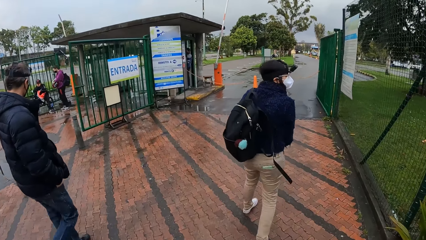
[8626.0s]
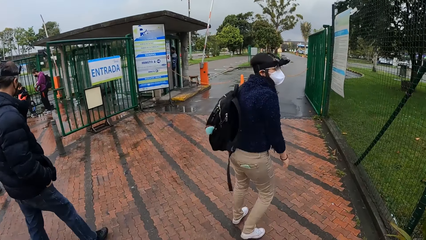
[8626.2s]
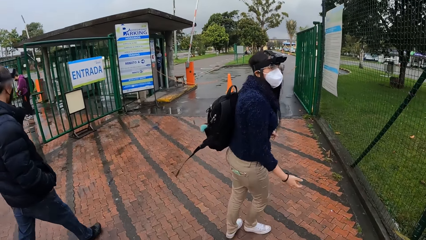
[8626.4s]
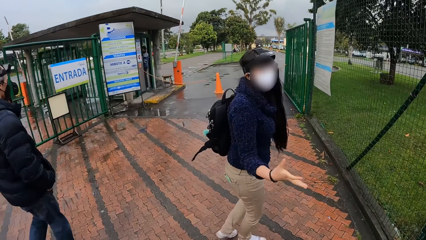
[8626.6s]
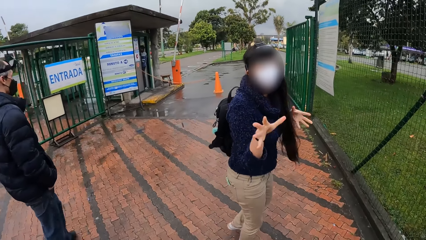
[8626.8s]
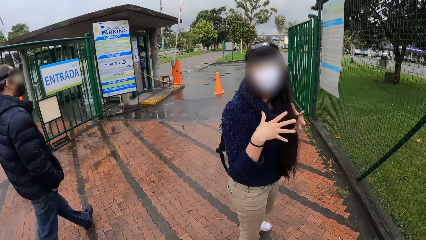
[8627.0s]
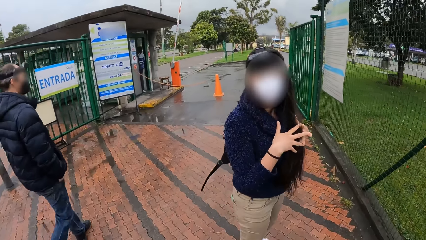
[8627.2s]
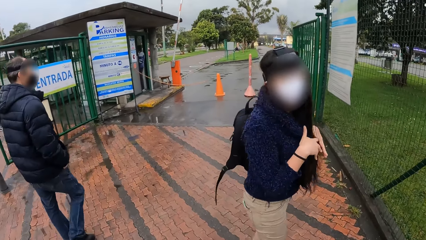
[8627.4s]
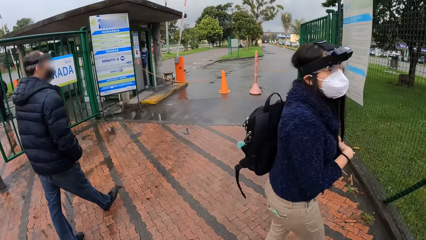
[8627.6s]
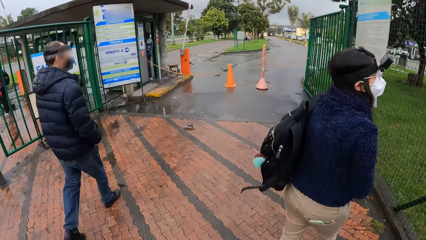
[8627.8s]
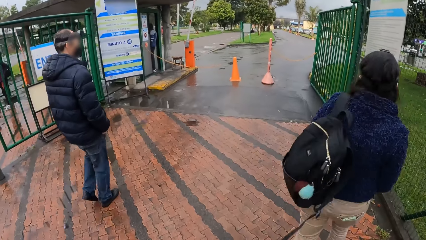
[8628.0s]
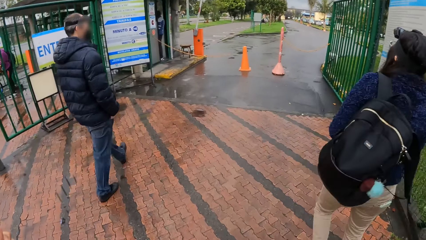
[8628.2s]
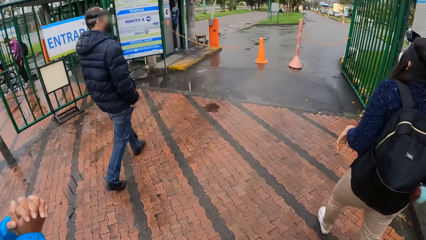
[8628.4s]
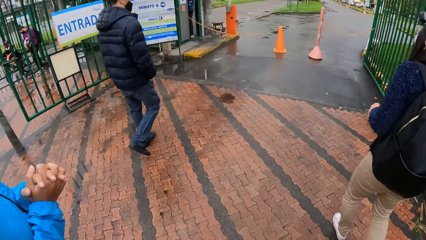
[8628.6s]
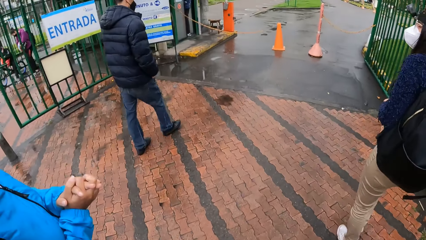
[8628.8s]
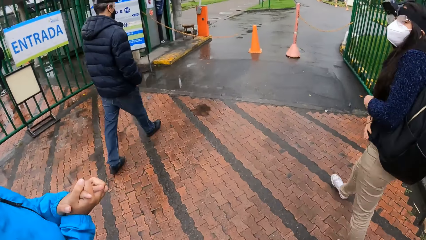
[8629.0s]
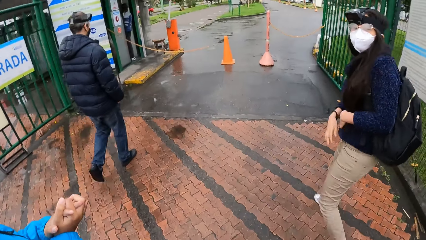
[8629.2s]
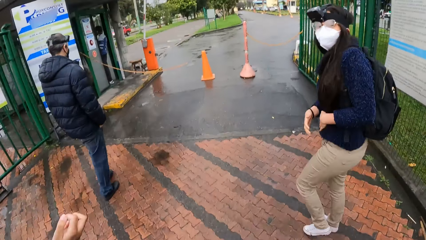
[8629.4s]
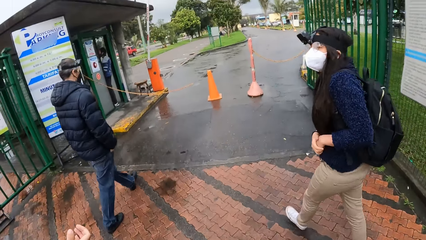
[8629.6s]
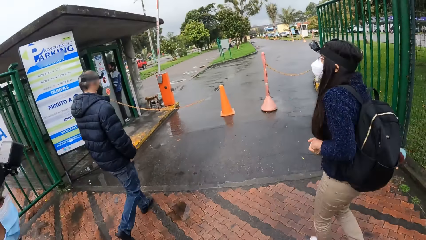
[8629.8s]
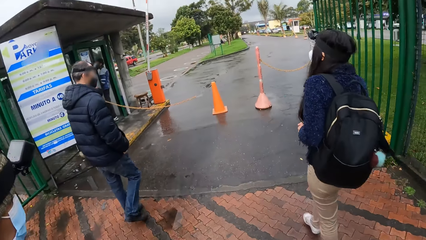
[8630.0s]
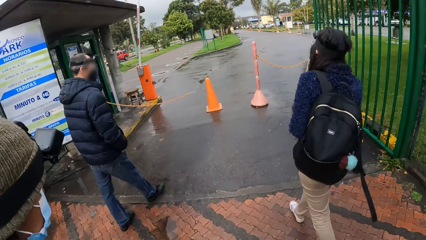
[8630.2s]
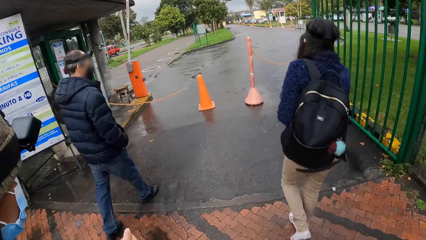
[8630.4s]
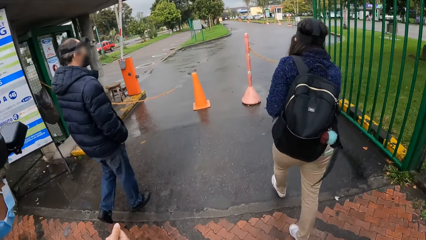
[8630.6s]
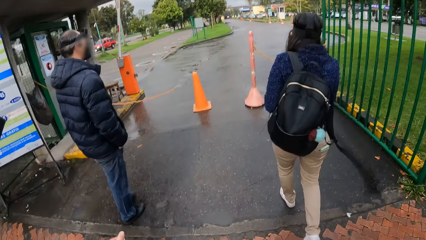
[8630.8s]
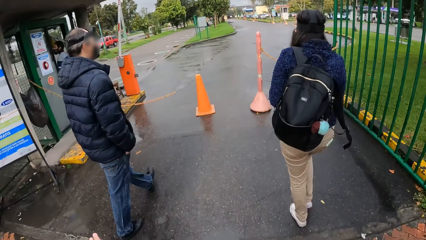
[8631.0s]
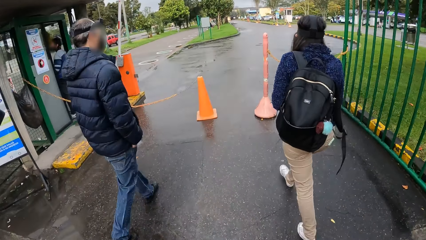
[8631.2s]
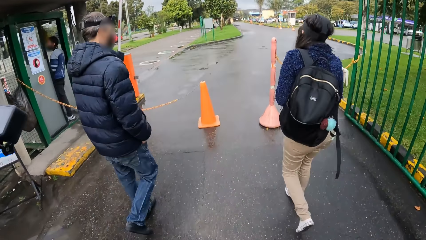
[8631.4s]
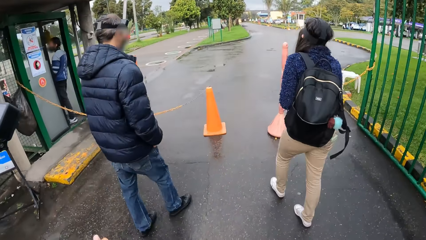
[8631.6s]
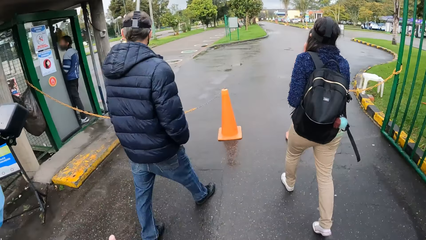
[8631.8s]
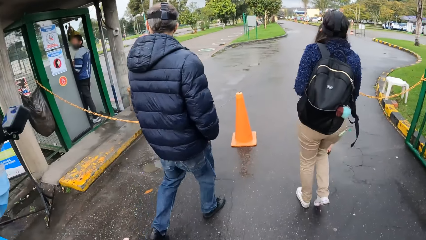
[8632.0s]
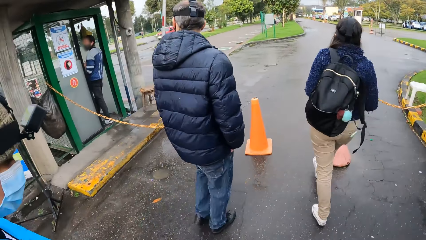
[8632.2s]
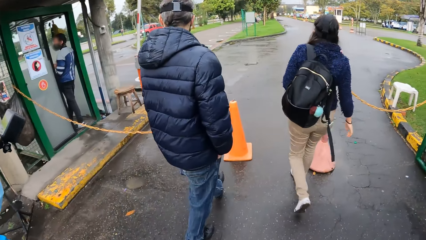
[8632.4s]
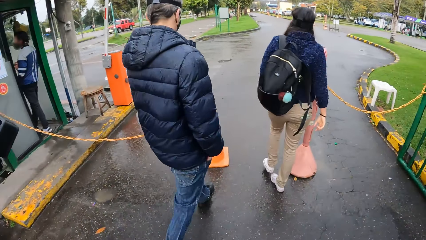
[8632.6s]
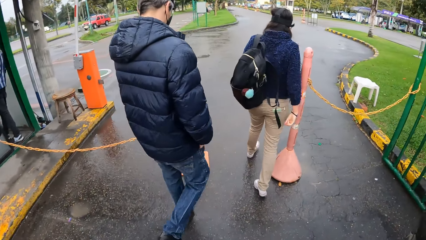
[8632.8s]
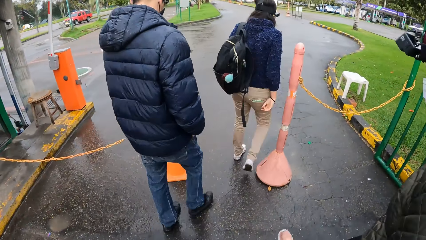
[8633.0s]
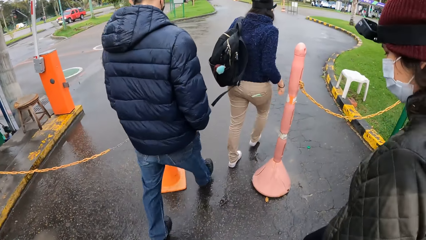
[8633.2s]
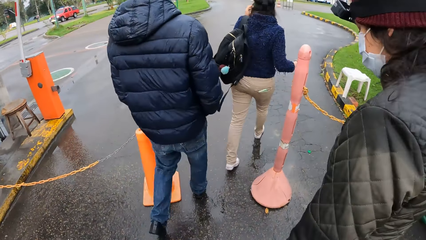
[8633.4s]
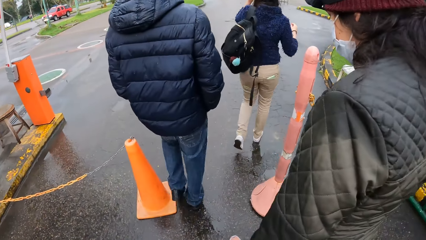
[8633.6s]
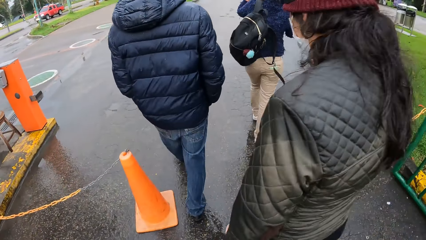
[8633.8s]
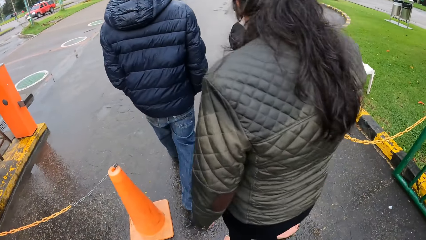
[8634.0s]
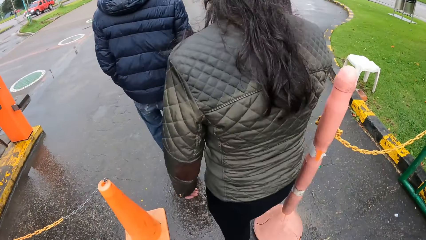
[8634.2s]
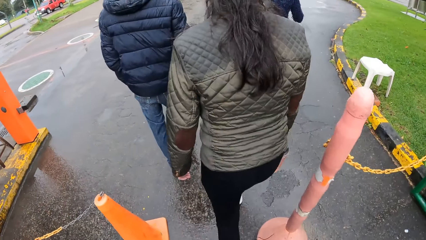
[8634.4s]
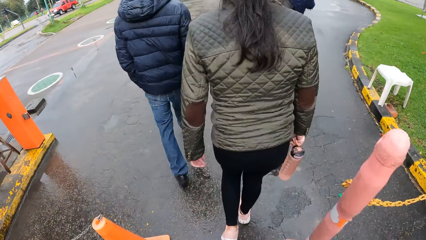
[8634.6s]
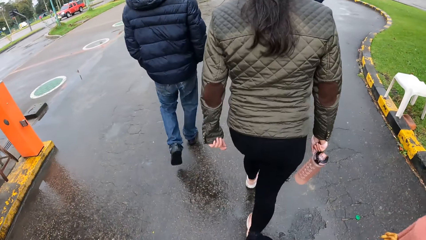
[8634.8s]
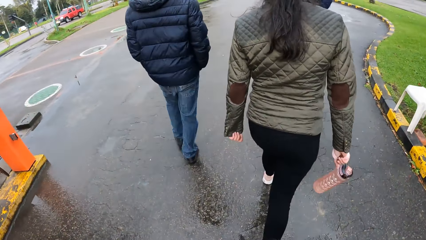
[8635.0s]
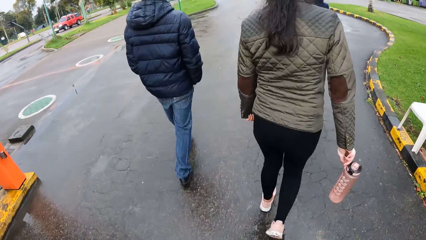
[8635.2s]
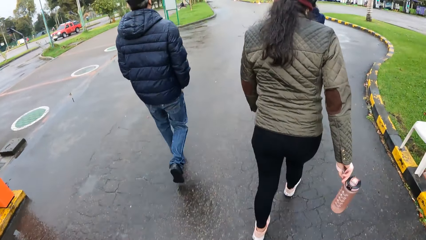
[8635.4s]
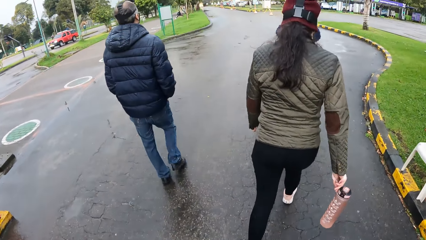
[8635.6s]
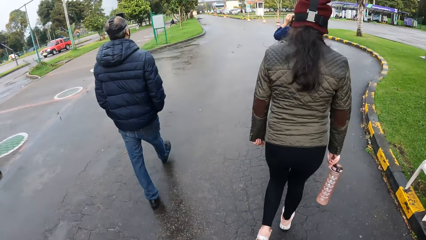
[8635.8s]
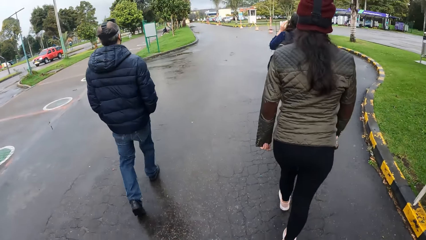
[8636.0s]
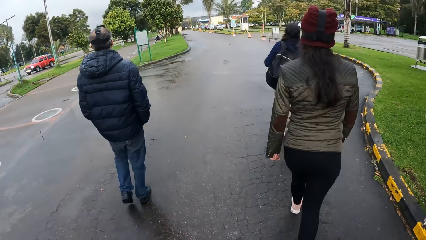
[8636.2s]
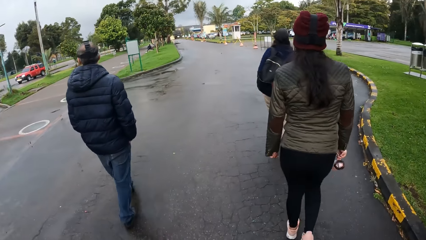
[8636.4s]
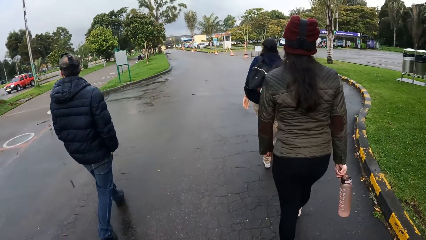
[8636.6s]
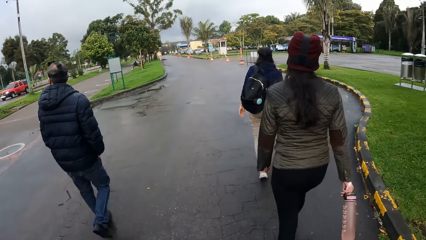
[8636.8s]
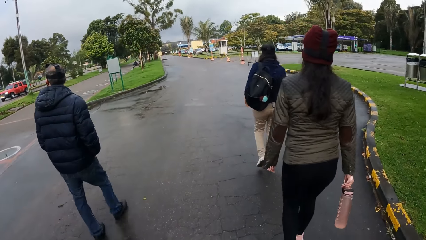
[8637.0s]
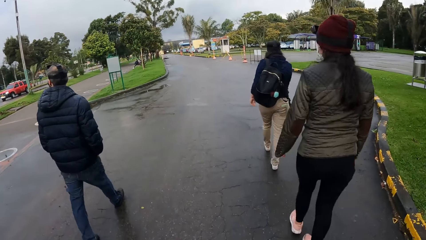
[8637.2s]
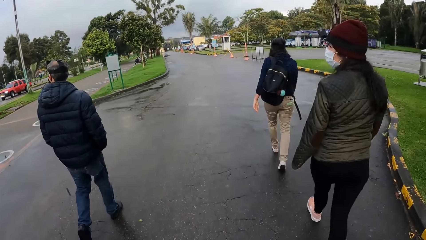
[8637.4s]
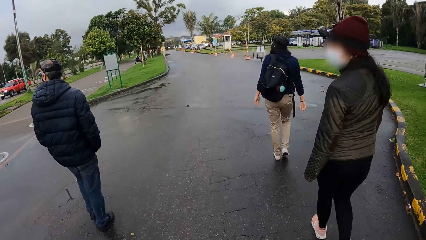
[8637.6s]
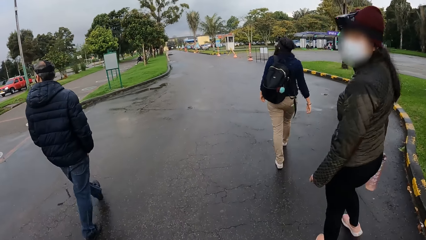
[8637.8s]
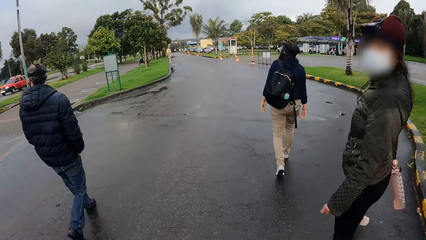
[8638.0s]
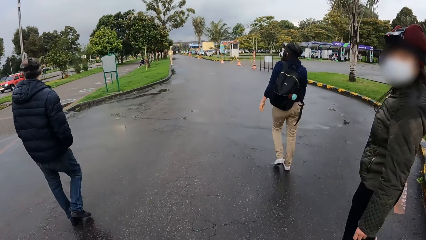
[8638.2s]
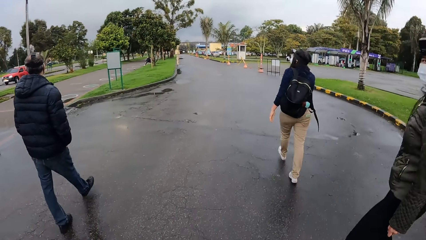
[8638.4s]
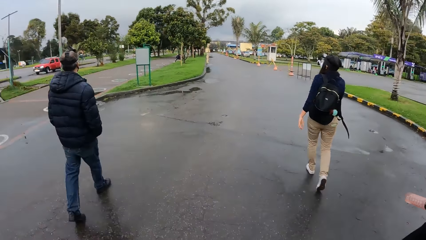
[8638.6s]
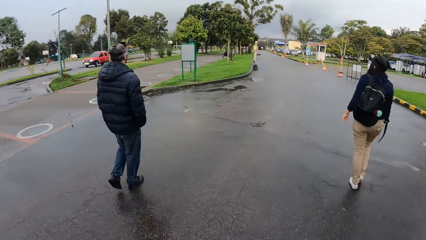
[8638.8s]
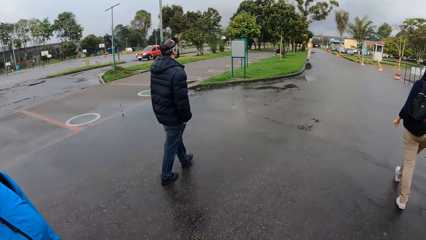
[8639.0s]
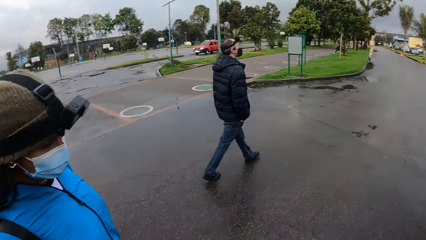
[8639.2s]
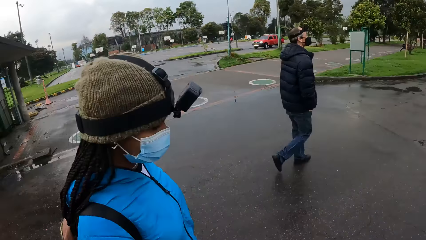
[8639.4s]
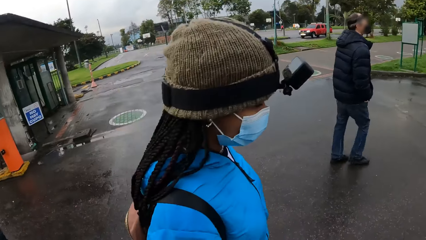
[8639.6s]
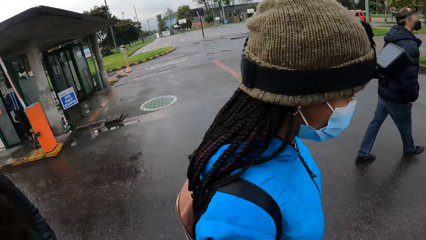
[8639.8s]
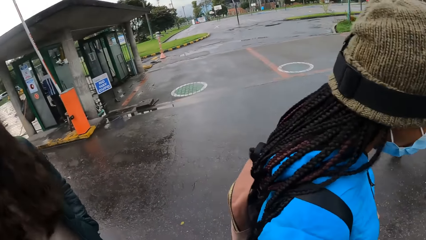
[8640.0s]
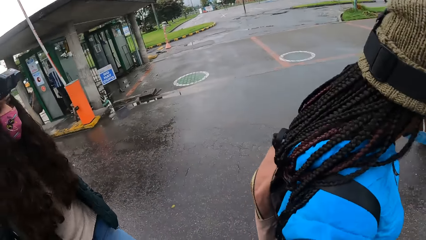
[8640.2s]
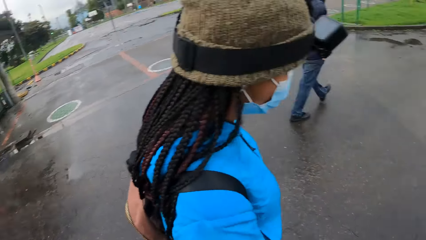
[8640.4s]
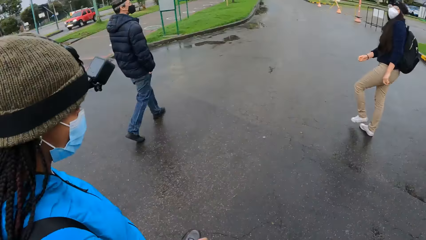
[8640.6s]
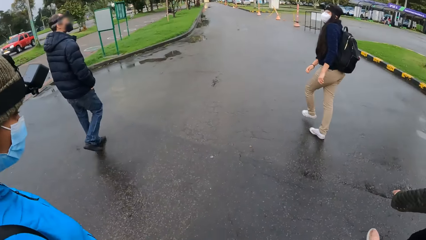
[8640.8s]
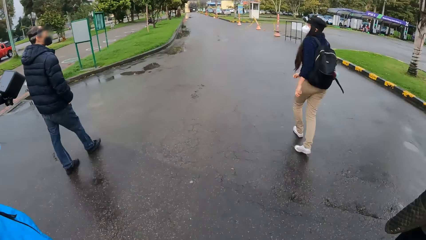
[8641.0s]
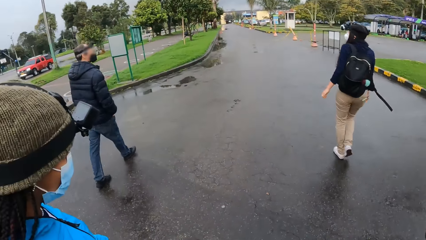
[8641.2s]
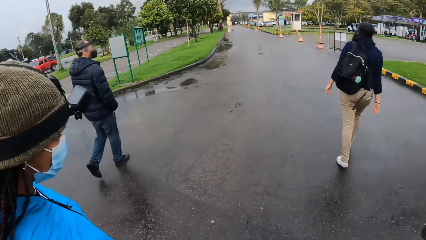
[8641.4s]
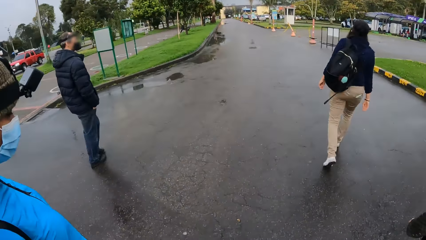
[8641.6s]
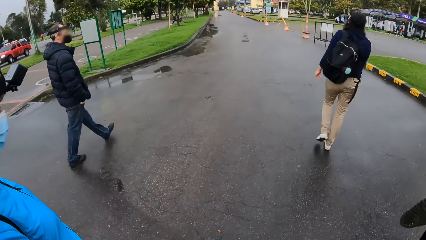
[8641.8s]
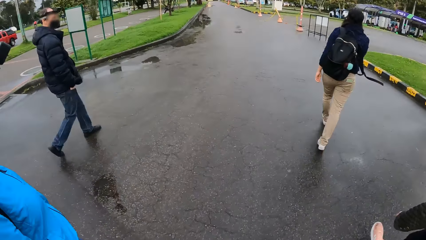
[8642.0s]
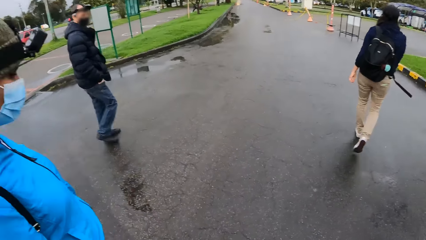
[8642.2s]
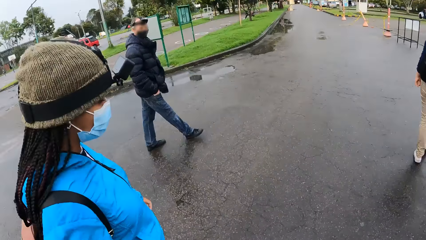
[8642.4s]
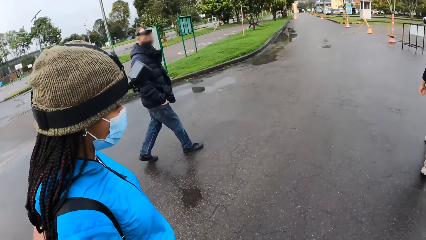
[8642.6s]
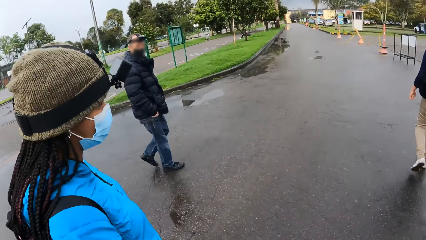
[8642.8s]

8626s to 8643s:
The woman converses with the camera wearer. The camera wearer walks on the slab. They walk on the road. The woman drops her left hand from her head. The camera wearer looks around.
